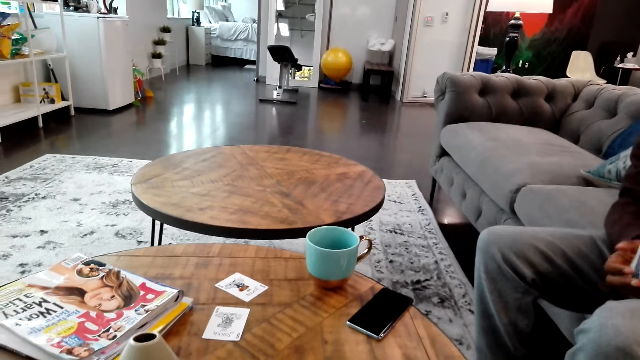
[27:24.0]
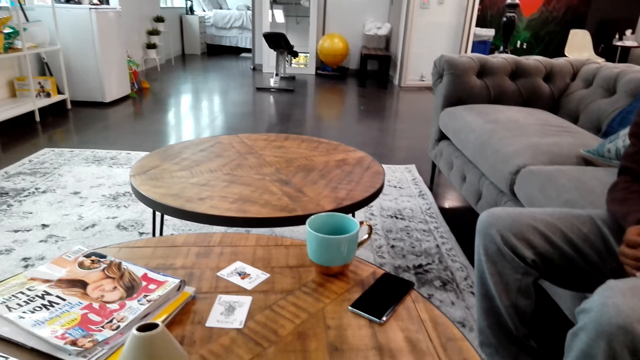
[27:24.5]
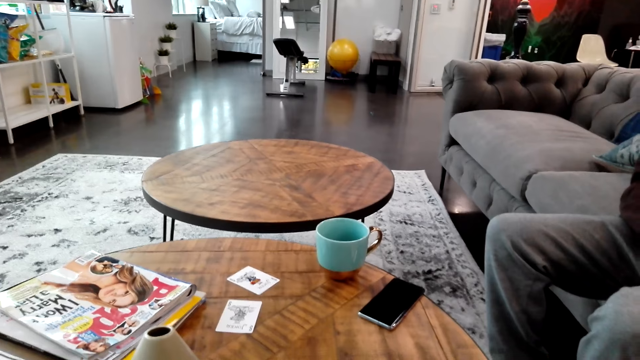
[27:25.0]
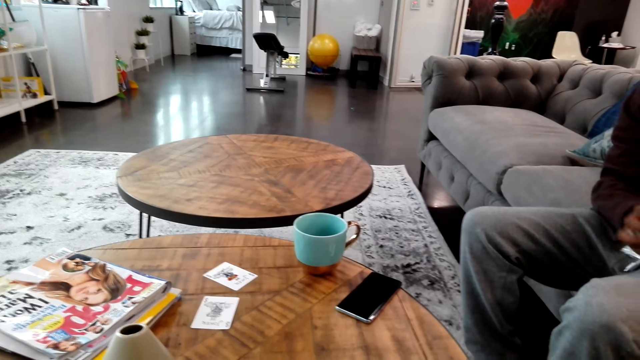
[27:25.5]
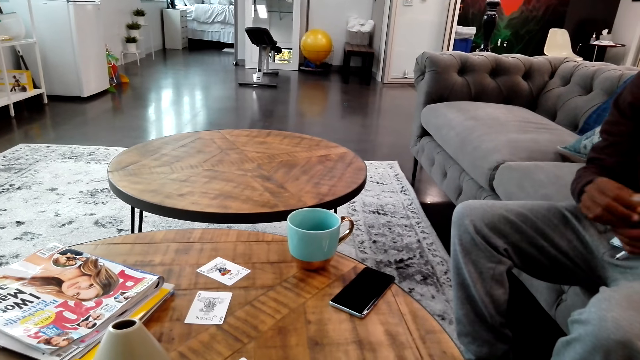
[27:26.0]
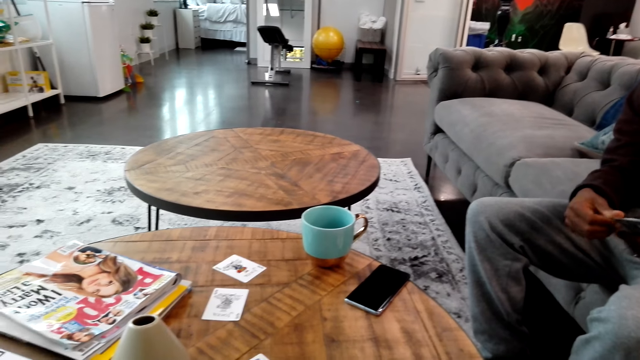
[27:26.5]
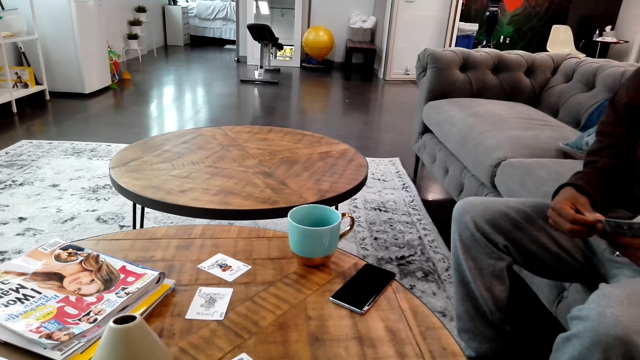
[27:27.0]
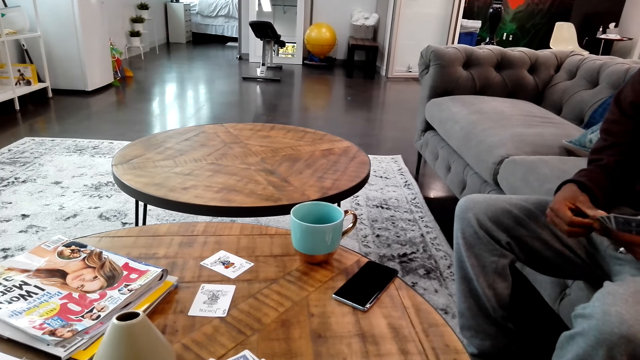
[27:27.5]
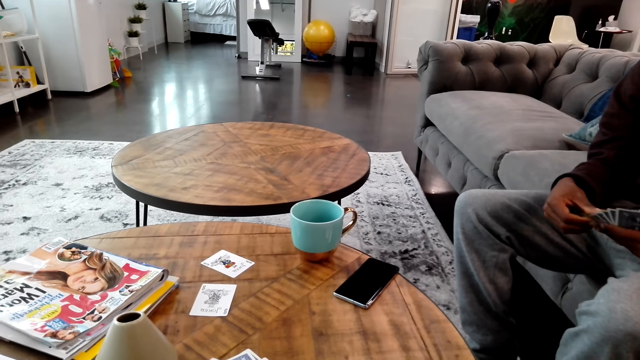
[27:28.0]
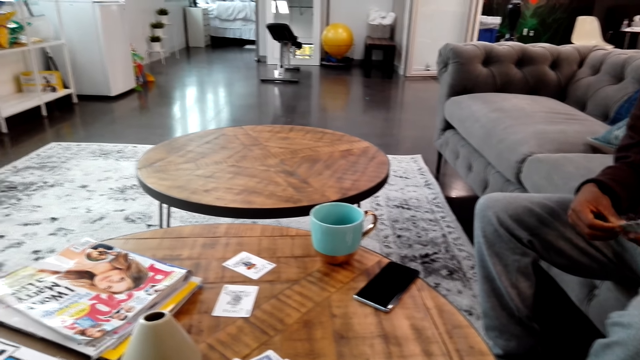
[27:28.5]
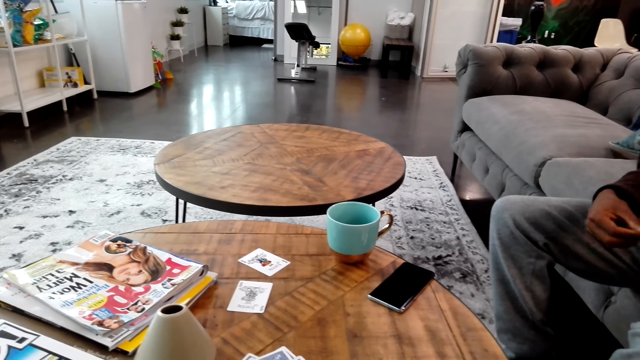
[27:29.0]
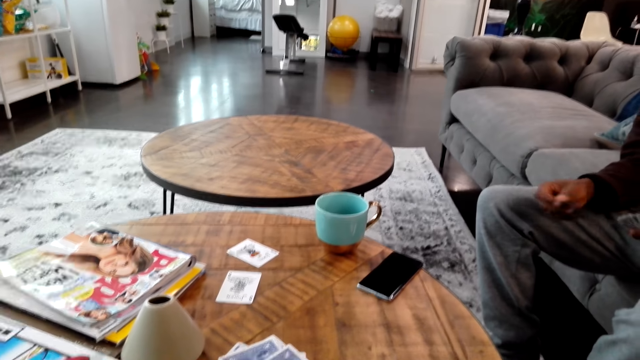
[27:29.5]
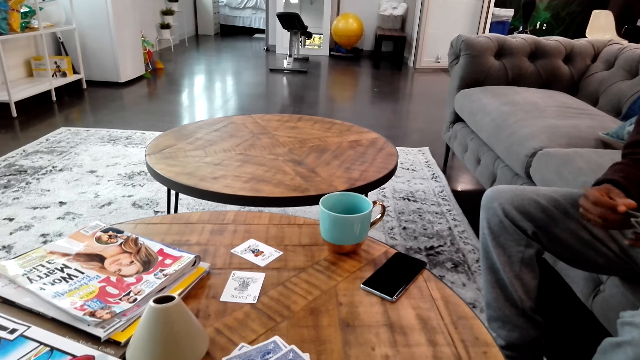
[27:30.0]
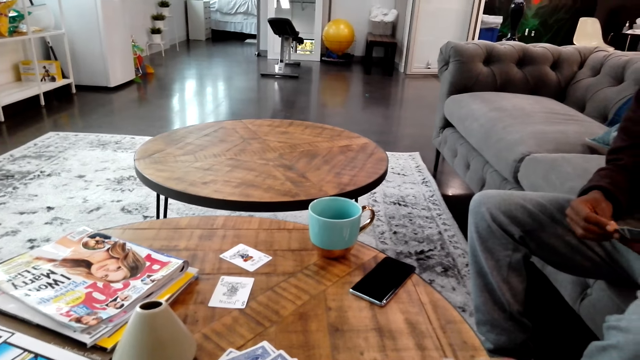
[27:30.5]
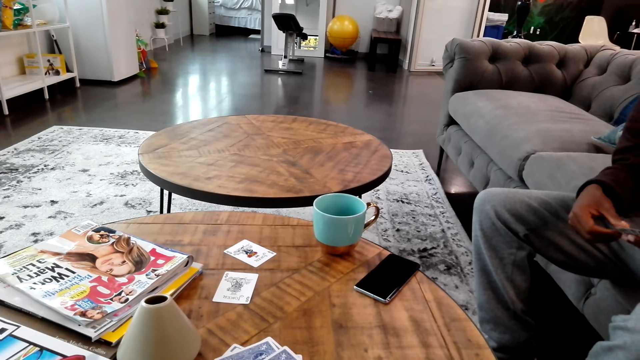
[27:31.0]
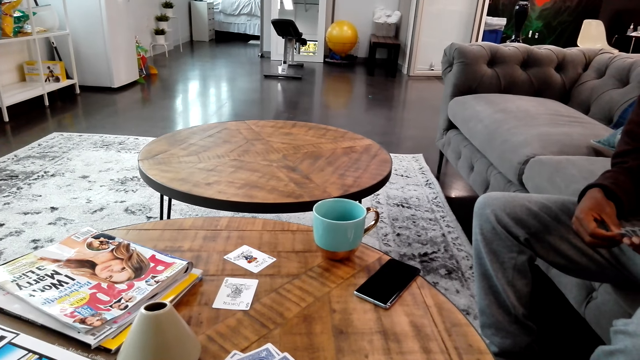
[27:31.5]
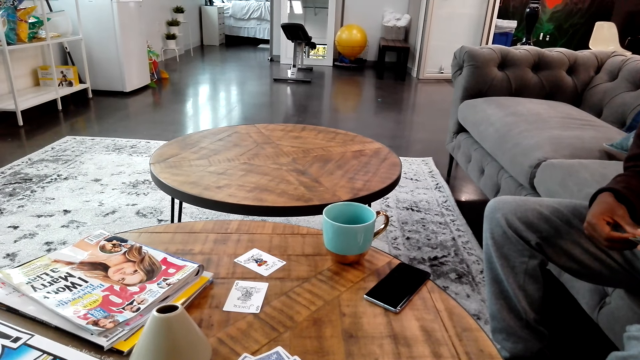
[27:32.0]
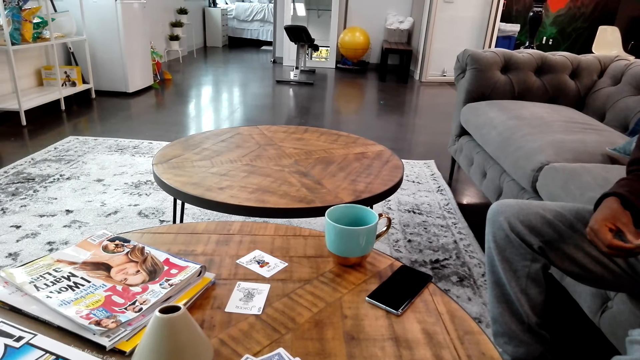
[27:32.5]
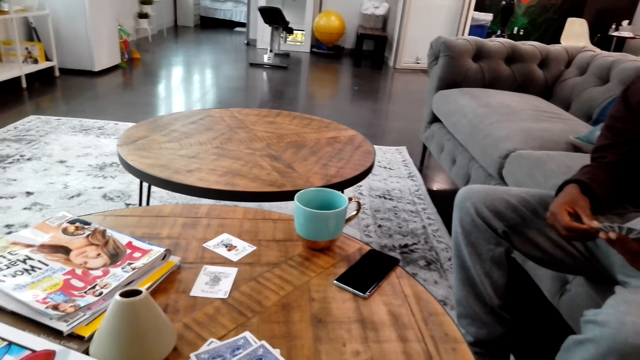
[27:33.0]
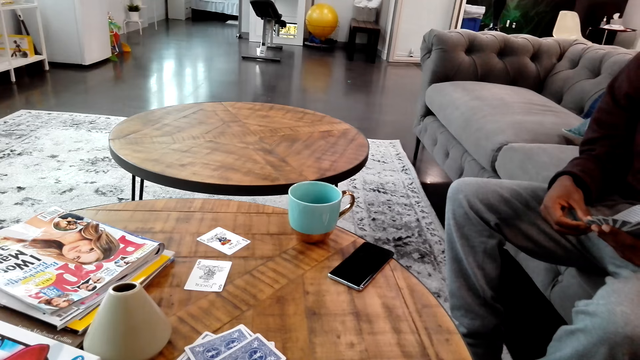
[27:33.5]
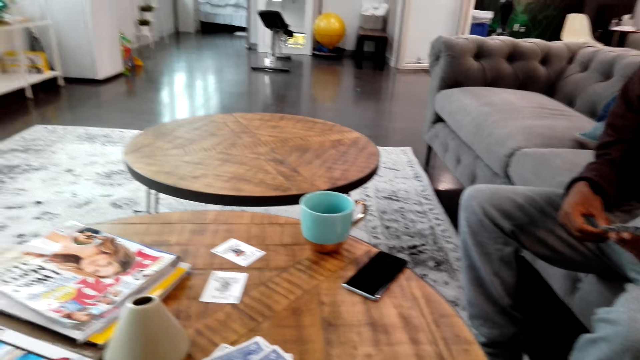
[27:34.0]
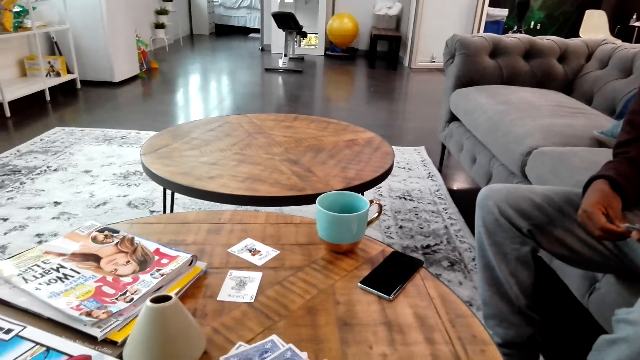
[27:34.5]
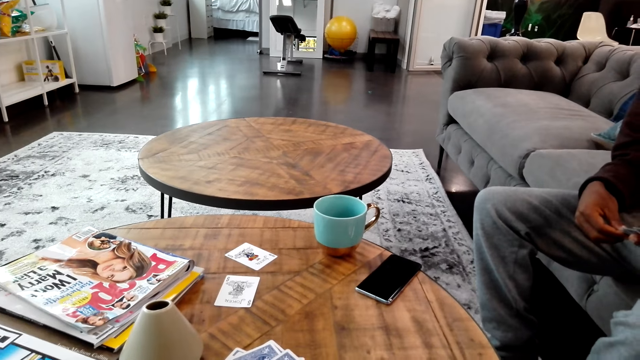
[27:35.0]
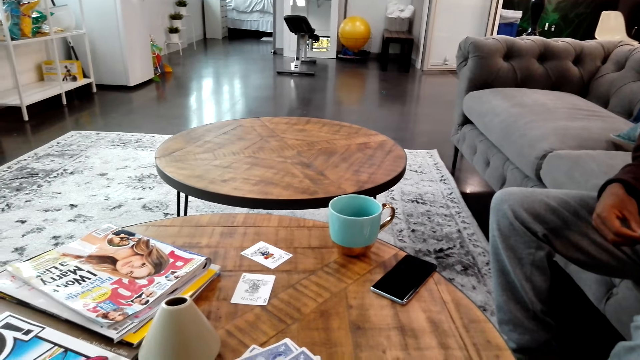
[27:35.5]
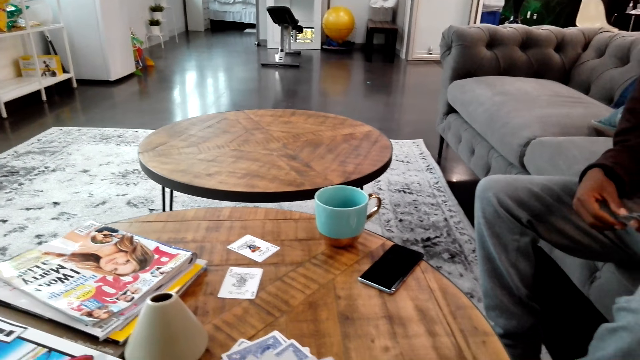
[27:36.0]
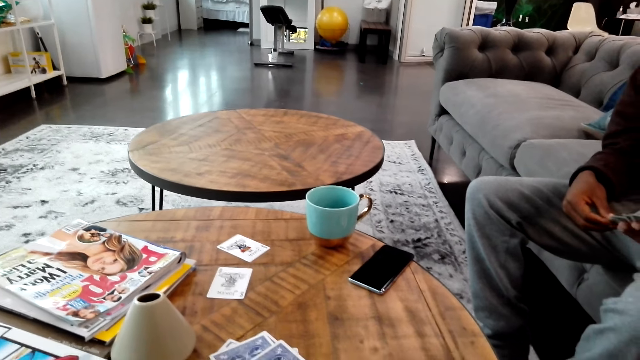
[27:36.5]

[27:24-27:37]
A man does something. The man looks at the cards and moves the cards on the hands. The camera wearer does something. The man moves the cards on the hands.

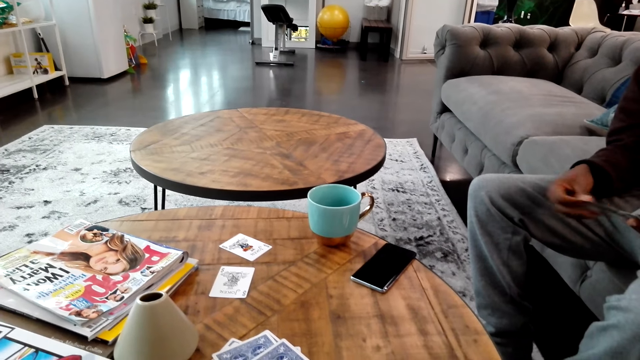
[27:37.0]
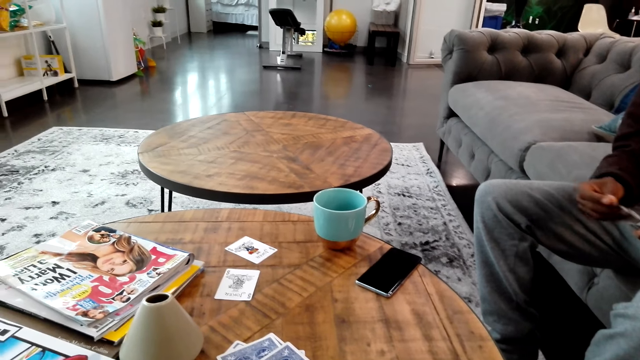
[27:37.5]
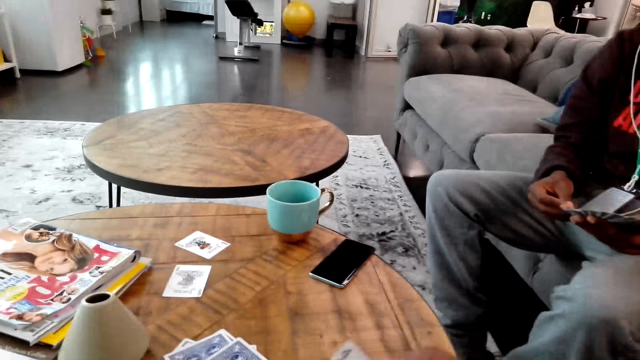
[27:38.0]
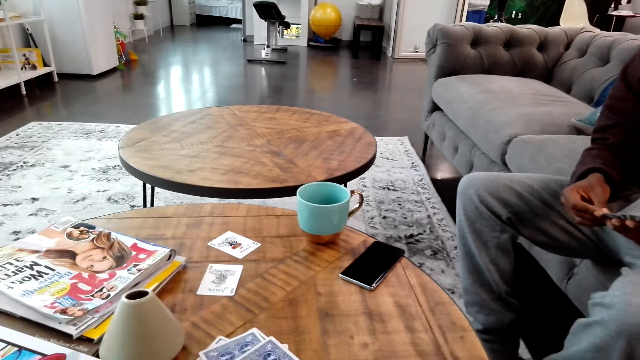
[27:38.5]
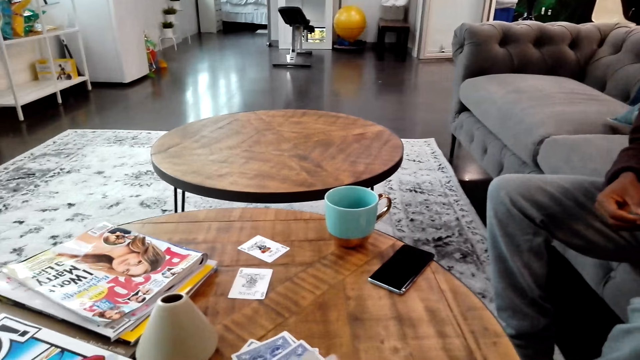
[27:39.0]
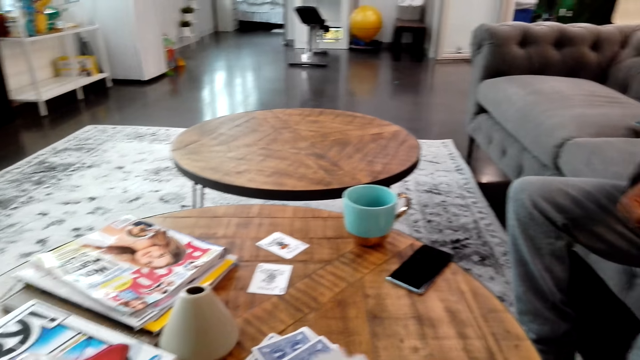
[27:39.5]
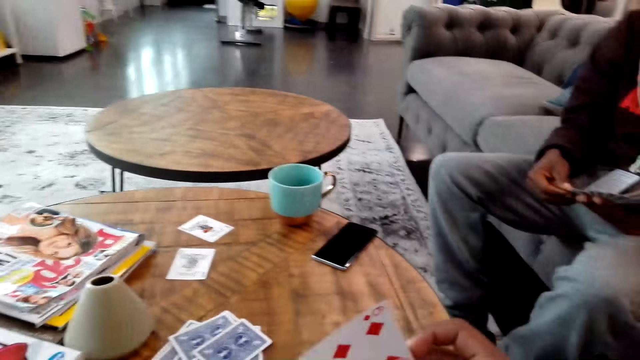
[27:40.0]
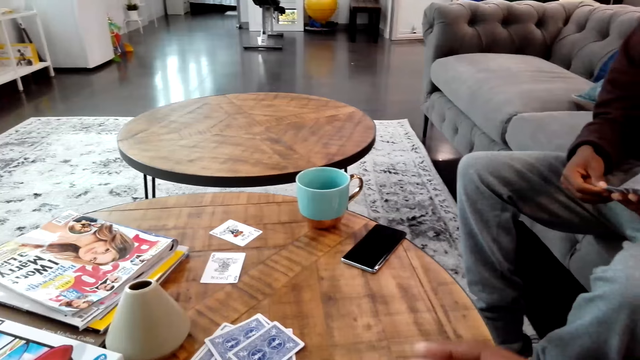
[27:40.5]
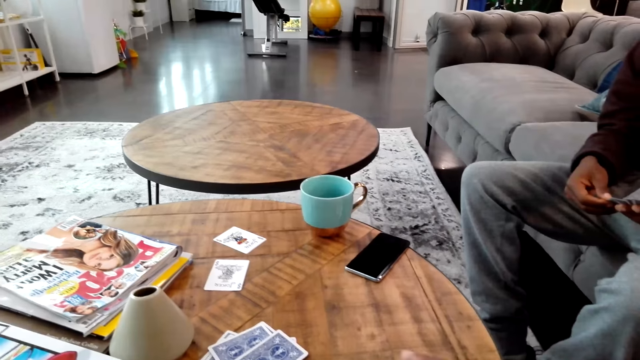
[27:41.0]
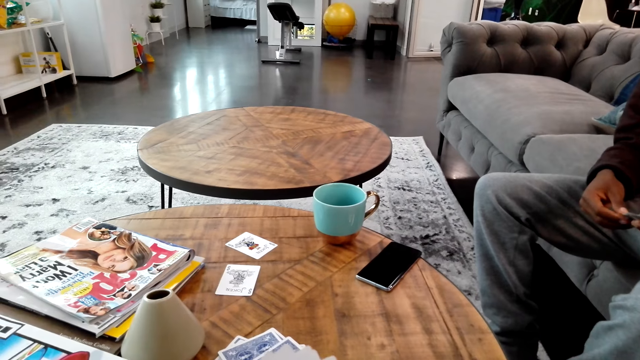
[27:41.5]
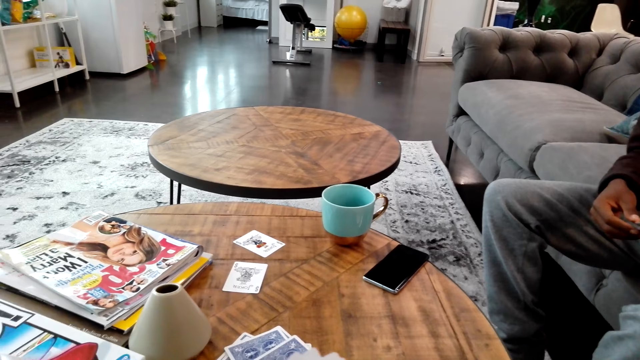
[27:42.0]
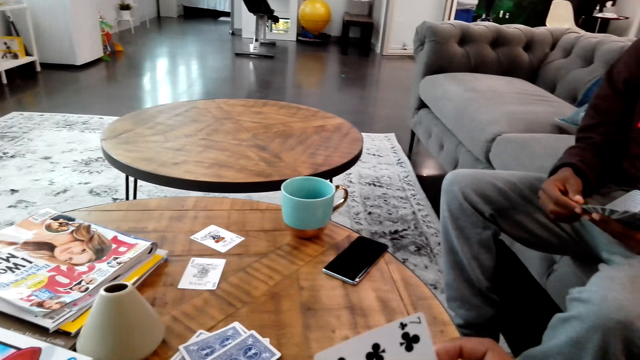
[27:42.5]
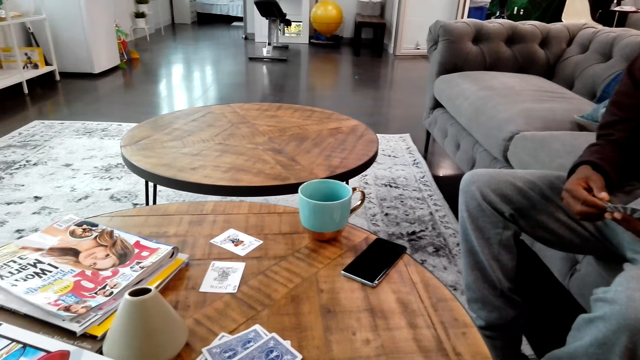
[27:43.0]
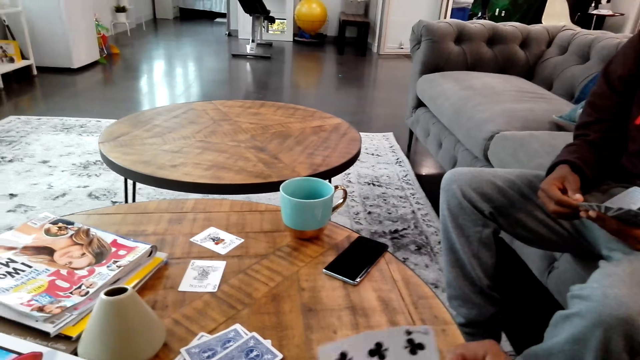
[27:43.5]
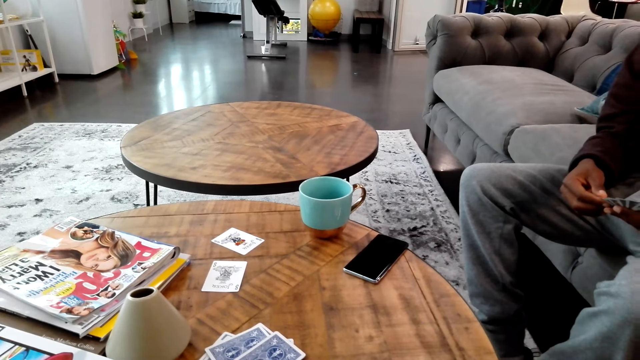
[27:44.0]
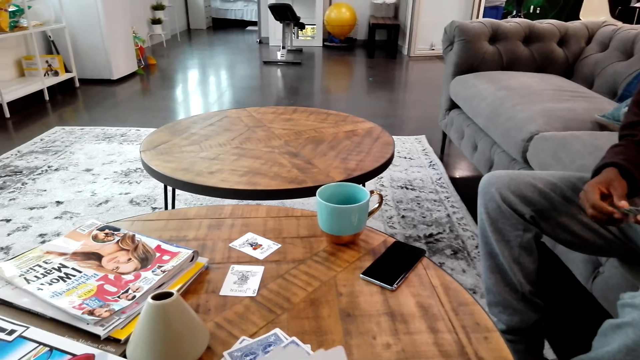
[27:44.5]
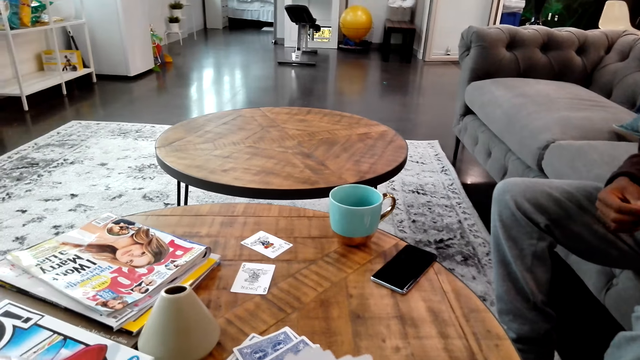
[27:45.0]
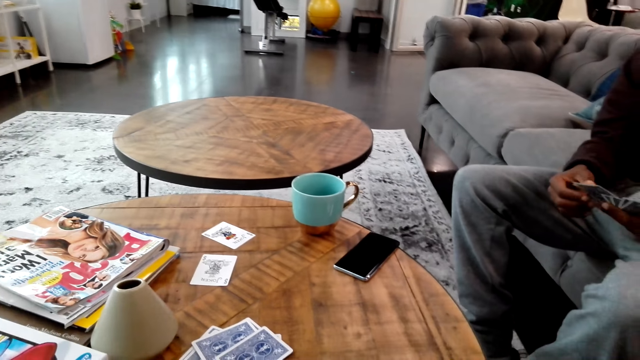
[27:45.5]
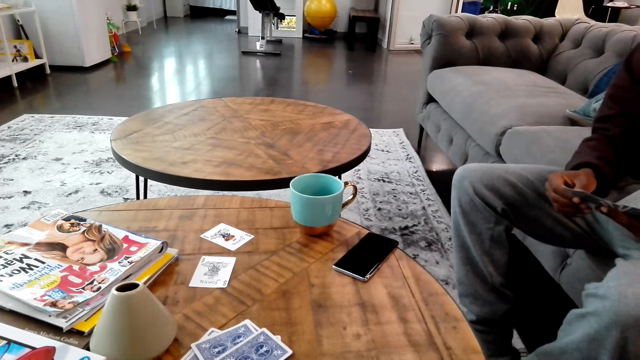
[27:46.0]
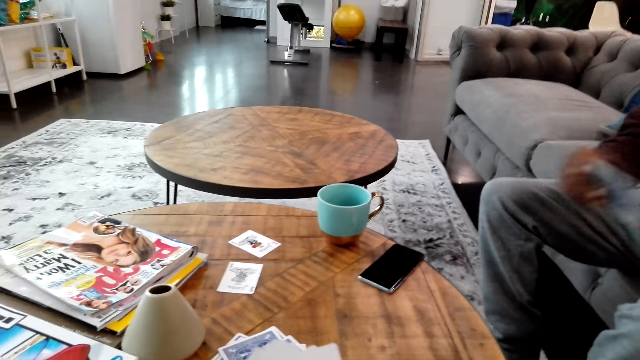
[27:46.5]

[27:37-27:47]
The camera wearer plays the cards. They move the cards on the hands.
